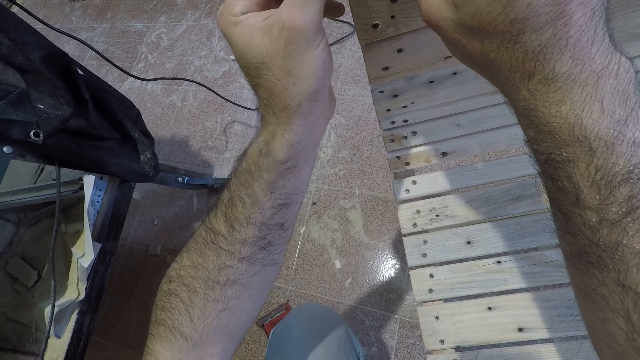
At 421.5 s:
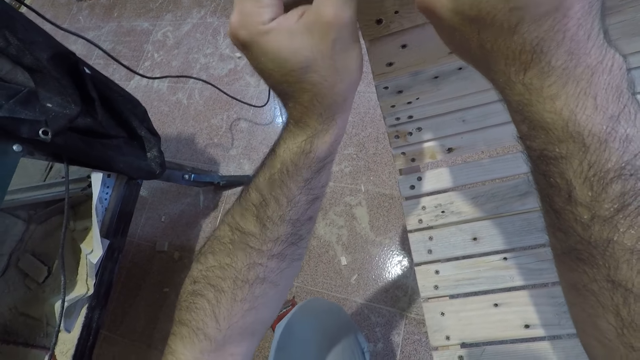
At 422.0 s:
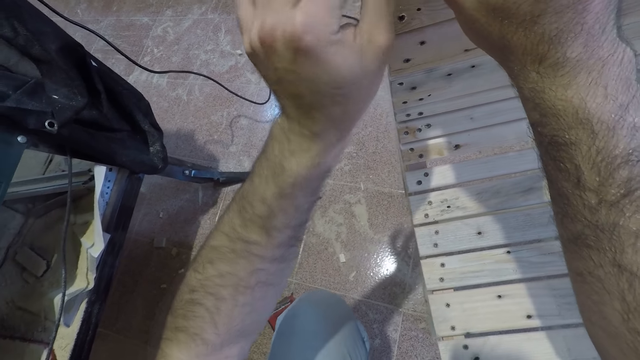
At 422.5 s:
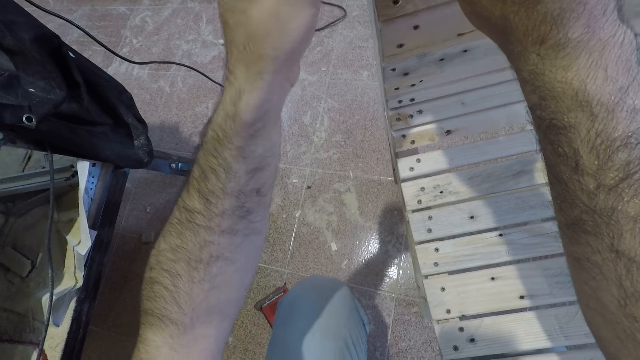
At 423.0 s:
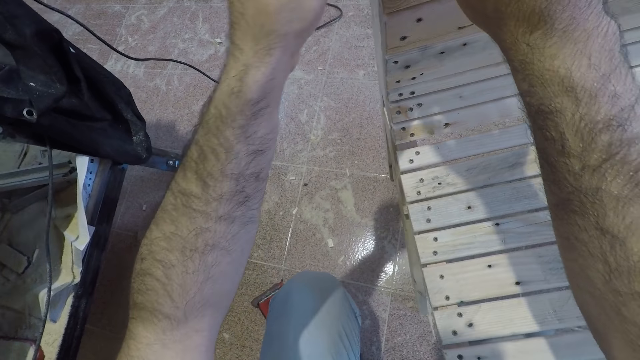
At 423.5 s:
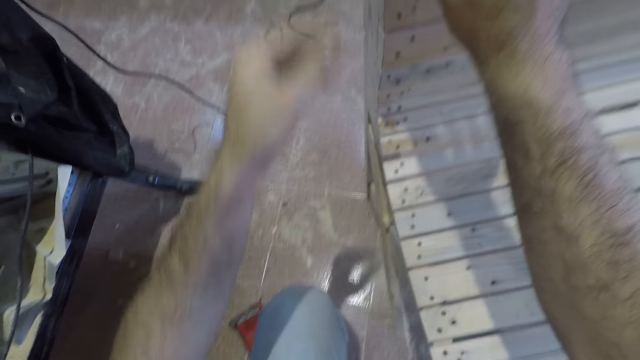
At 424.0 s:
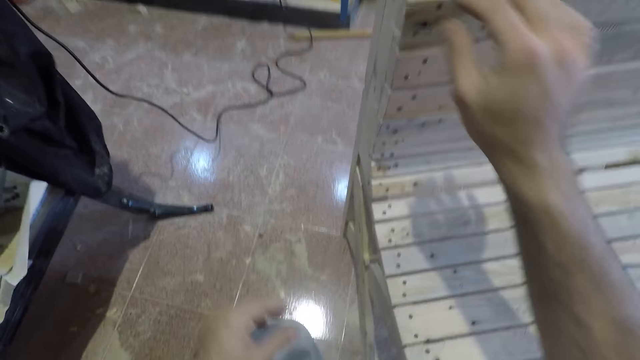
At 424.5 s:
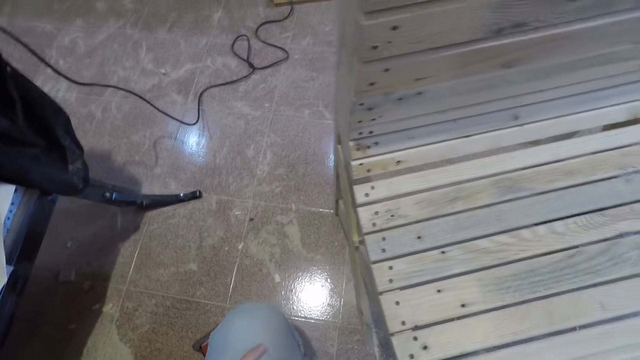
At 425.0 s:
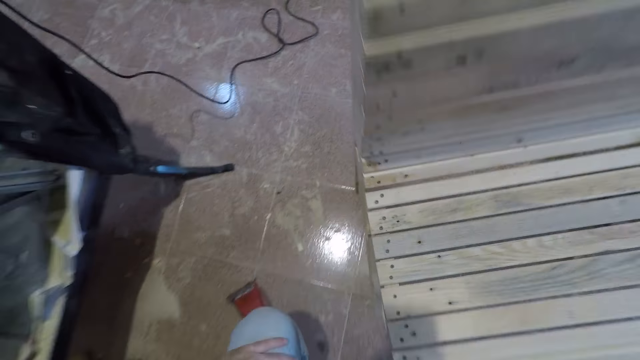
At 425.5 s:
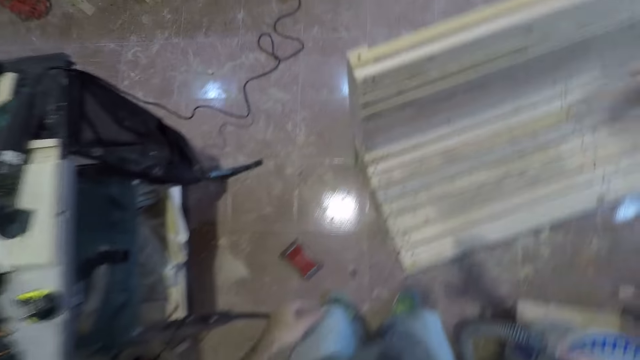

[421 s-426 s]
The camera wearer removes his left hand from the seat. He removes his right hand from the seat. He stands up. He raises his right hand to his face.
